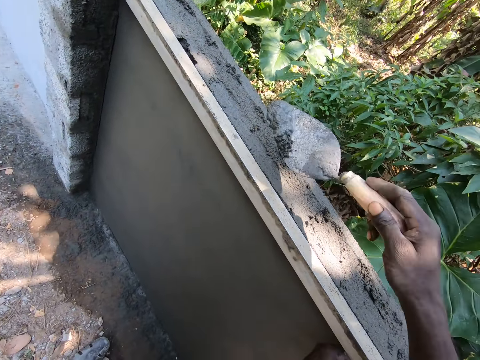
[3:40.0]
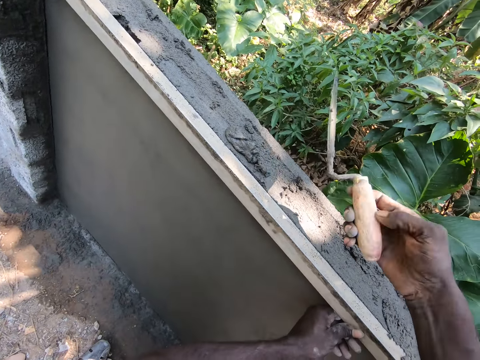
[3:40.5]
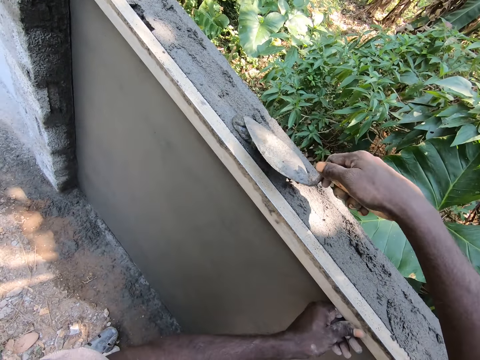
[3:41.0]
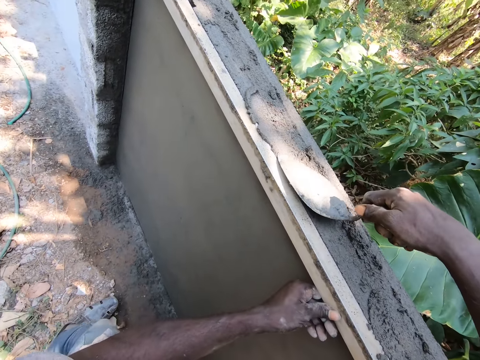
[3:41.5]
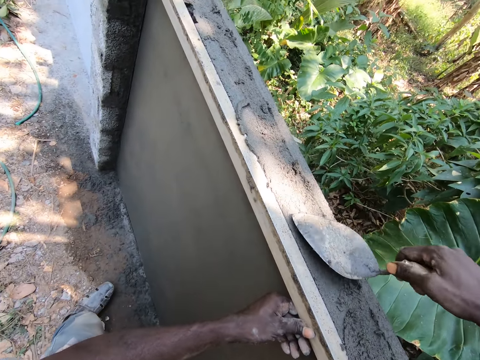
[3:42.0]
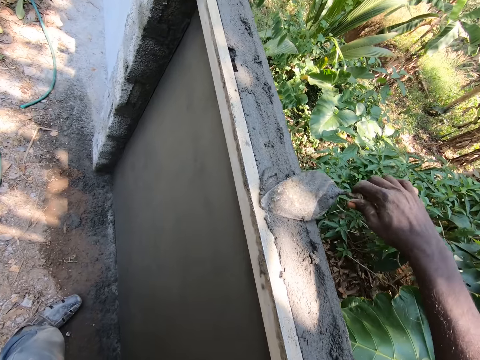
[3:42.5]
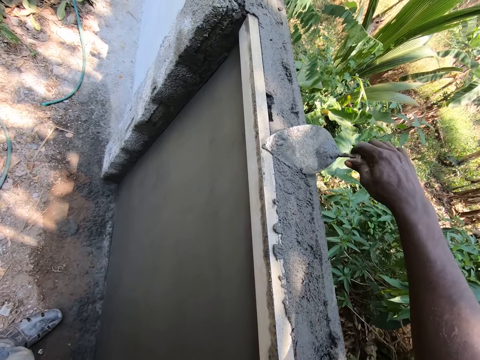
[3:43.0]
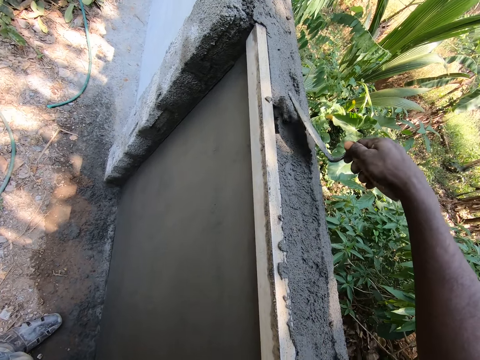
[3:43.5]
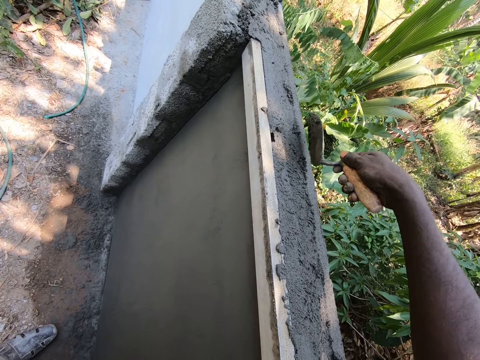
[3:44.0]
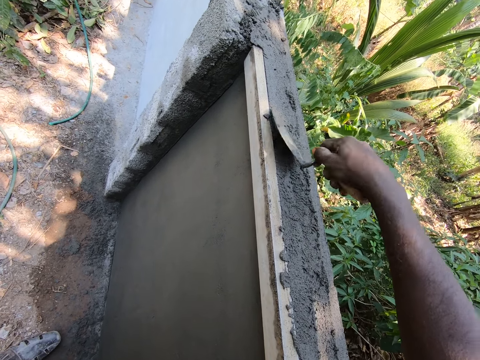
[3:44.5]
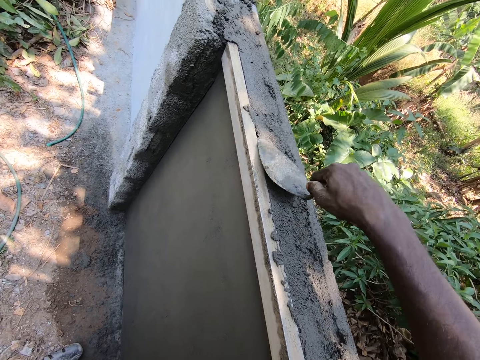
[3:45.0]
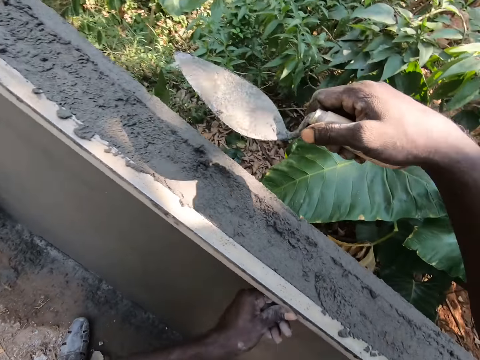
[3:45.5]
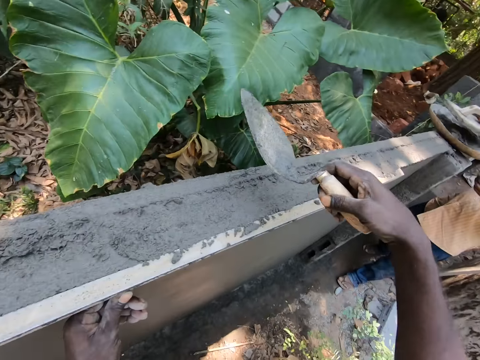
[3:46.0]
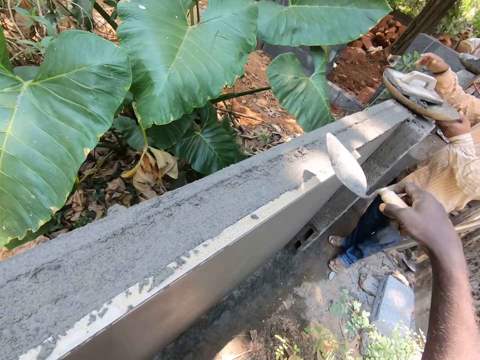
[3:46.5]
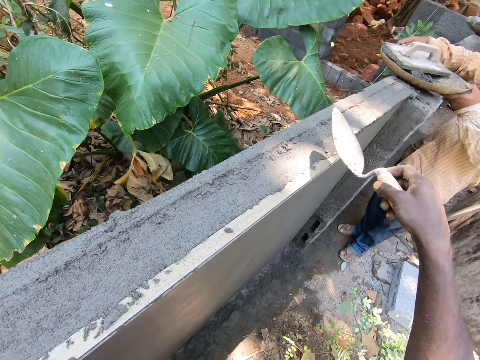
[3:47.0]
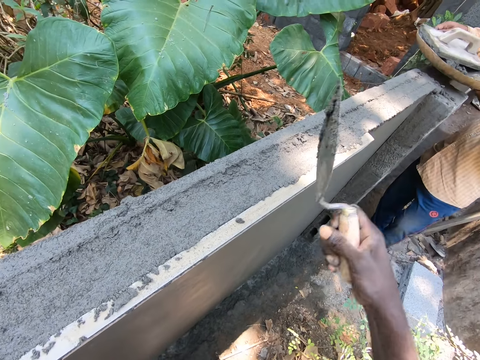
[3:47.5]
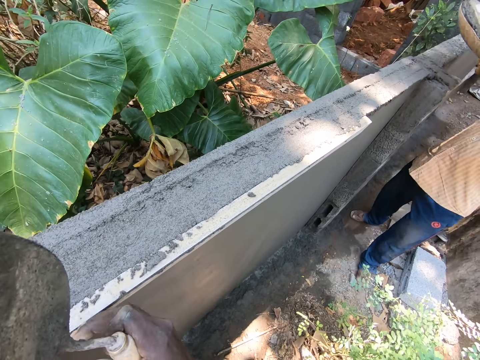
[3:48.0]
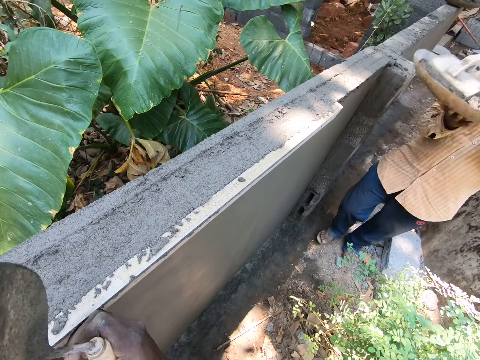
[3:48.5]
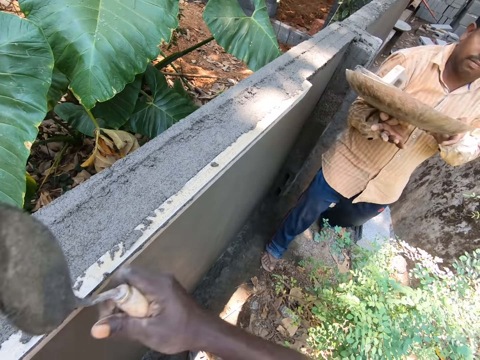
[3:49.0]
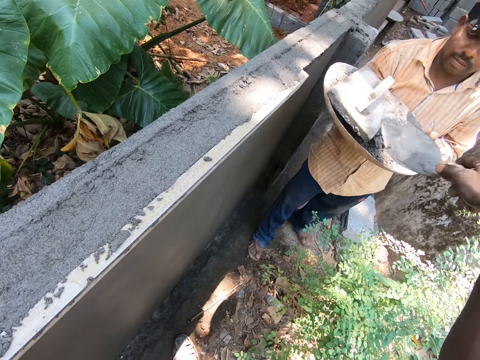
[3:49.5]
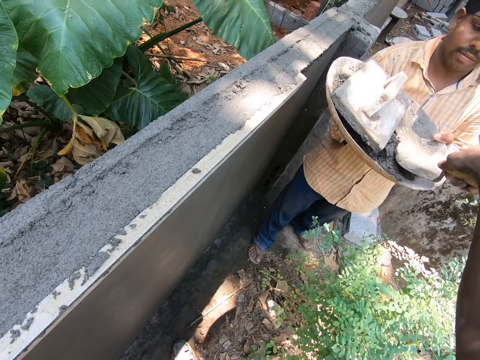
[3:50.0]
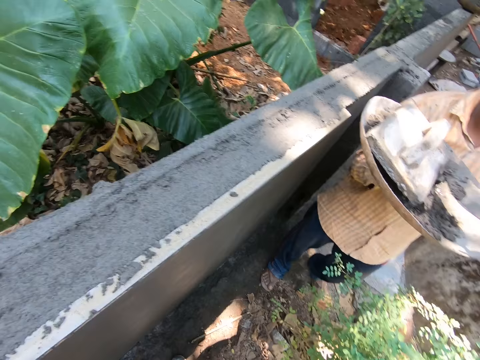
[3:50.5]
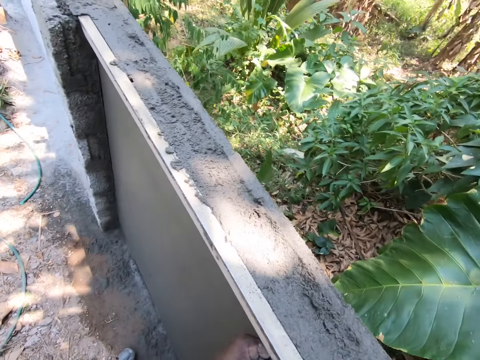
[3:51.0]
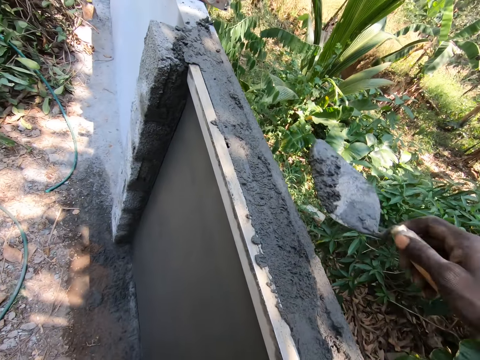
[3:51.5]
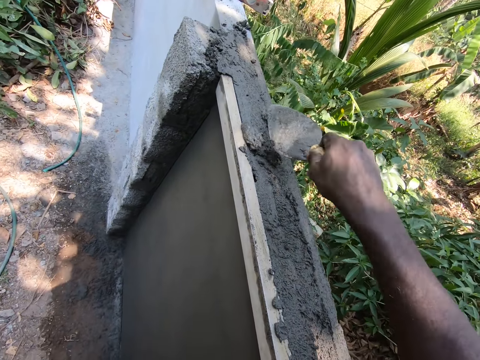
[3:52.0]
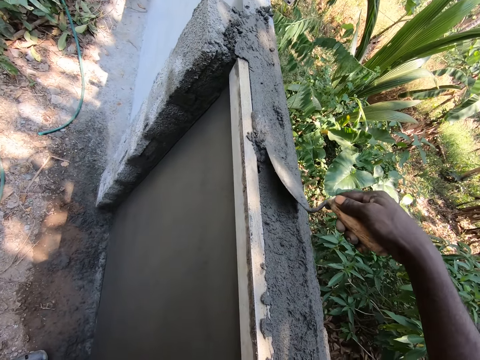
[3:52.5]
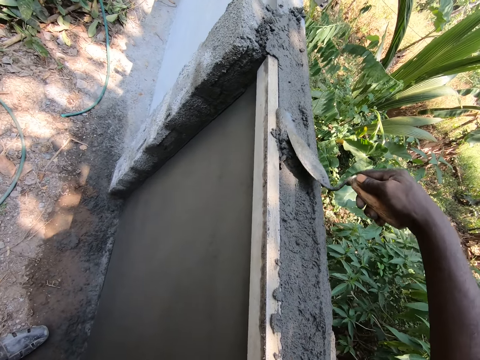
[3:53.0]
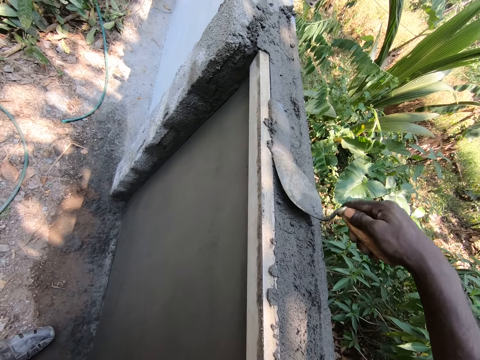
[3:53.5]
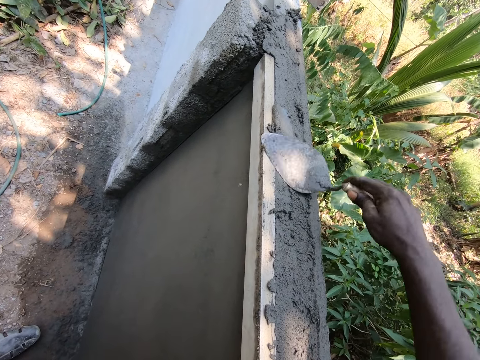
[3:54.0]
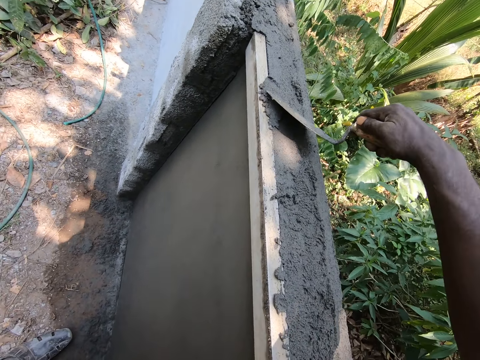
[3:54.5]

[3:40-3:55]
The camera wearer places the mortar or cement on the wall. They plaster the wall with the trowel. They look around the wall. A man lifts a tray or cement basin with mortar. The man holds the cement basin. The camera wearer picks the mortar from the tray with the trowel. They place the mortar on the wall. They plaster the wall with the trowel.

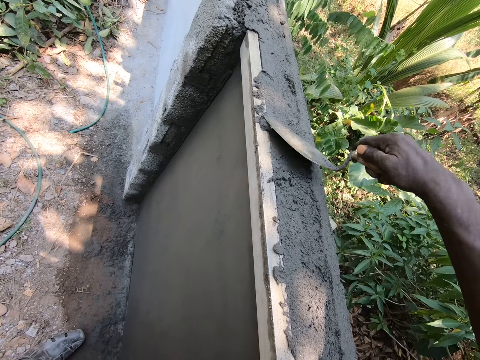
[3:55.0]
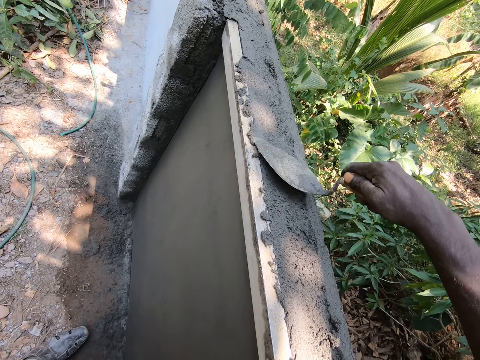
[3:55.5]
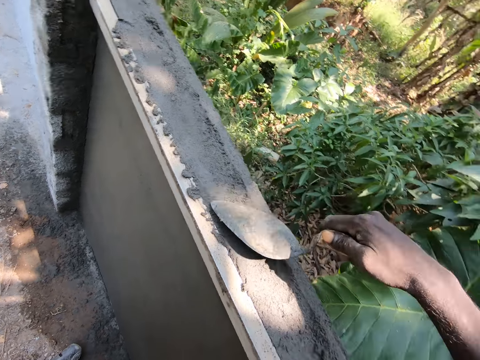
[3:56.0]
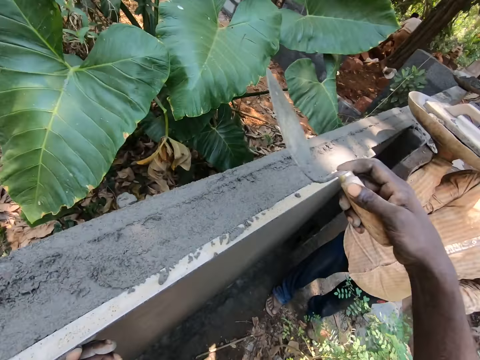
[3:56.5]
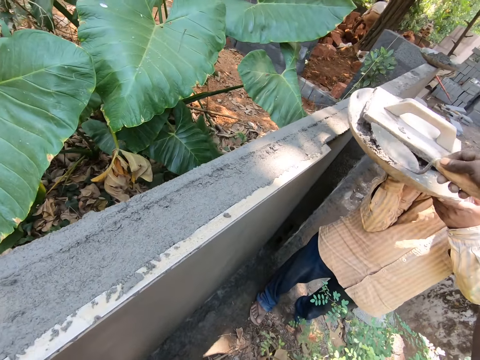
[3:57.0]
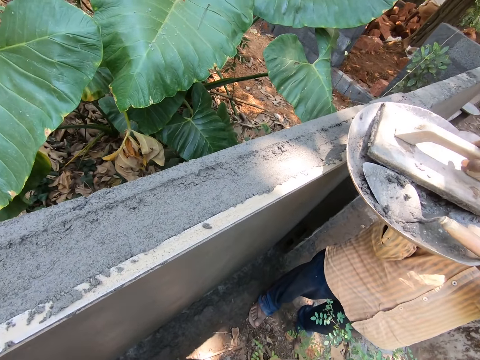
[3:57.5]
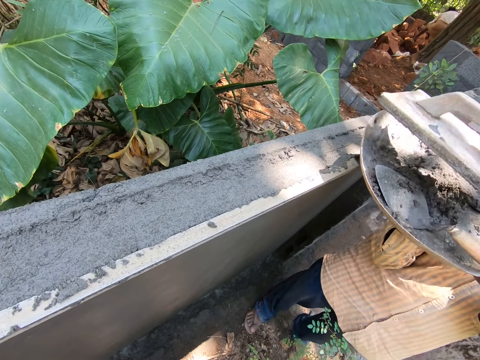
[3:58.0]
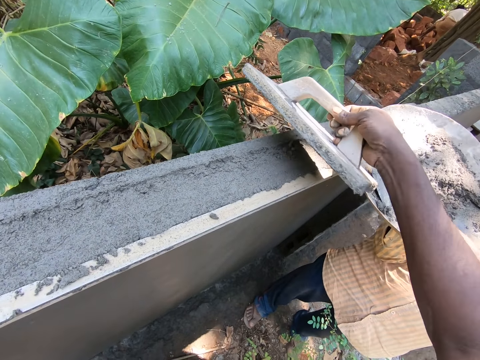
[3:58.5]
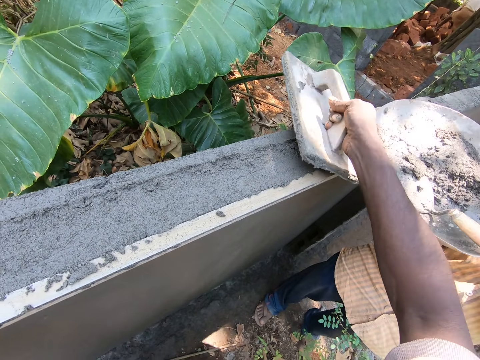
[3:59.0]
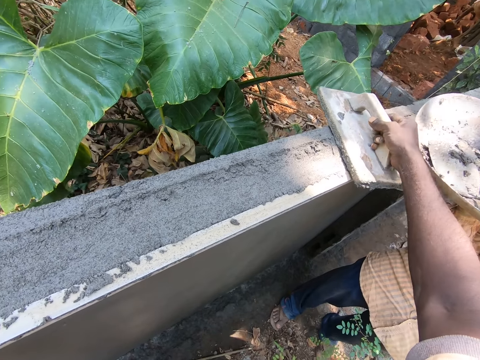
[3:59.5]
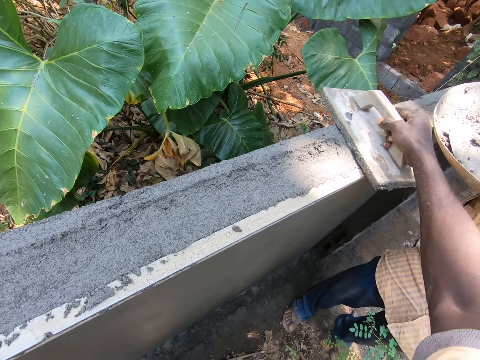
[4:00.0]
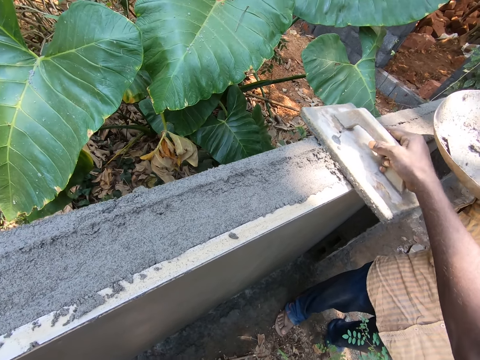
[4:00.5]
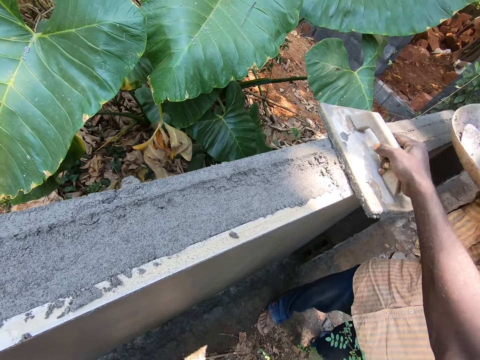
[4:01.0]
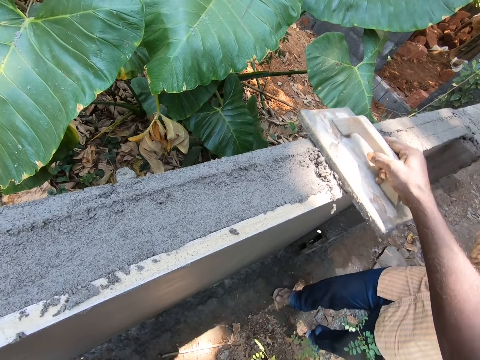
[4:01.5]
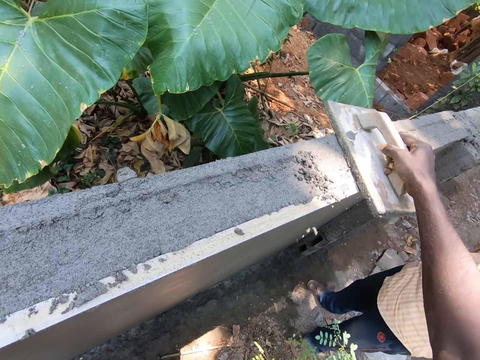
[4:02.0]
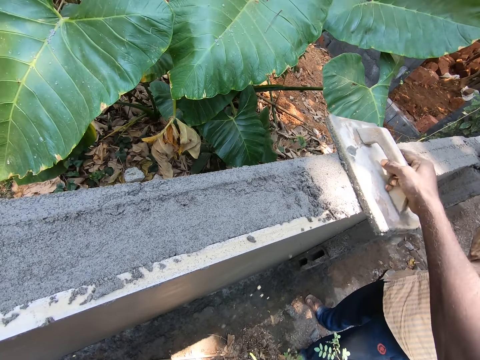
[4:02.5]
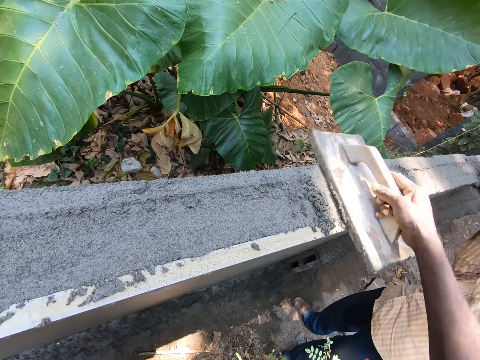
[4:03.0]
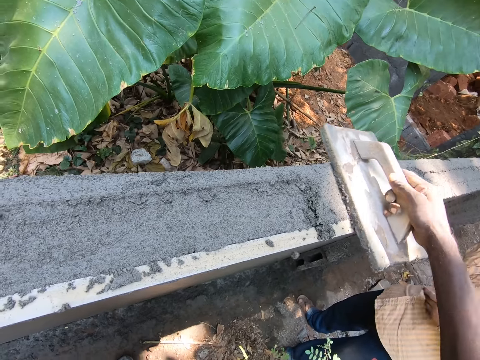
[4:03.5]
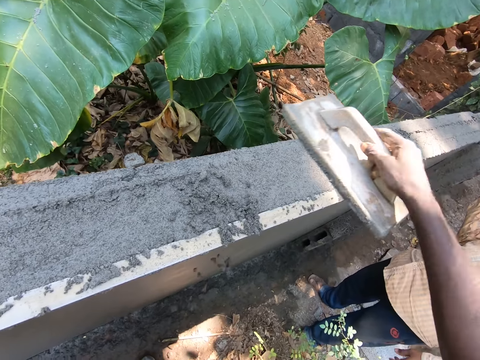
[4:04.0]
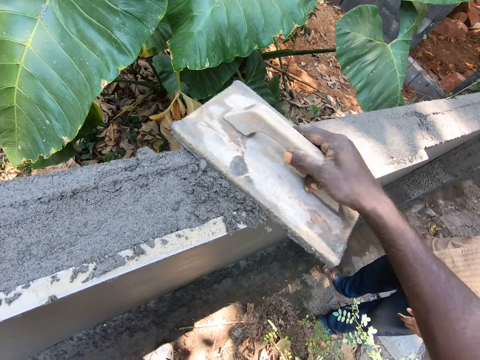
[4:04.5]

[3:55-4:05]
The camera wearer places the trowel in the tray. They pick a wooden float from the tray. They align the cement on the wall. They plaster the wall with the wooden float.

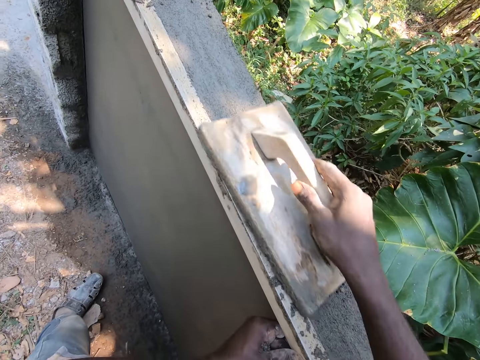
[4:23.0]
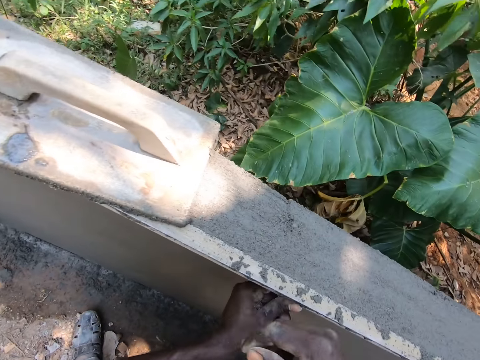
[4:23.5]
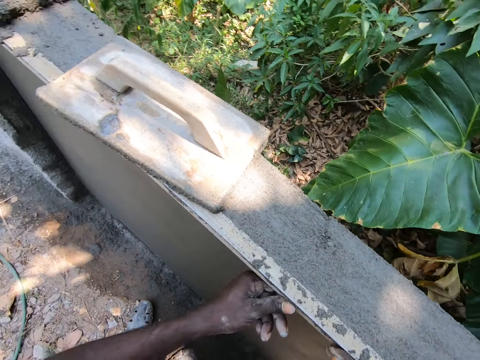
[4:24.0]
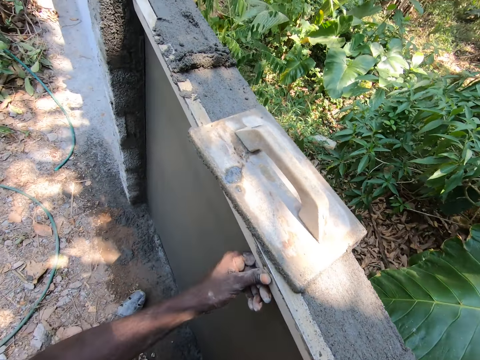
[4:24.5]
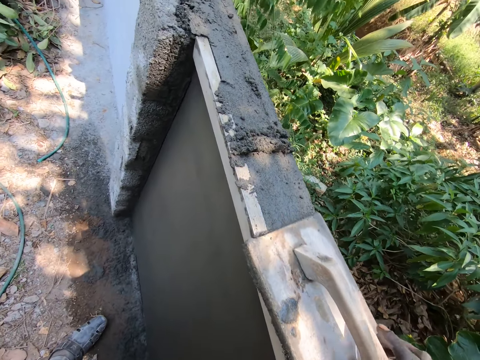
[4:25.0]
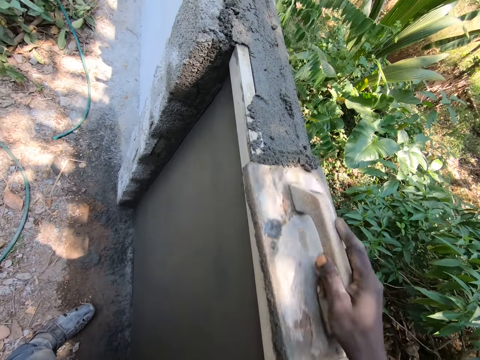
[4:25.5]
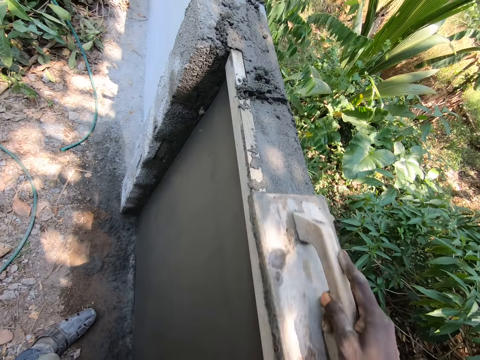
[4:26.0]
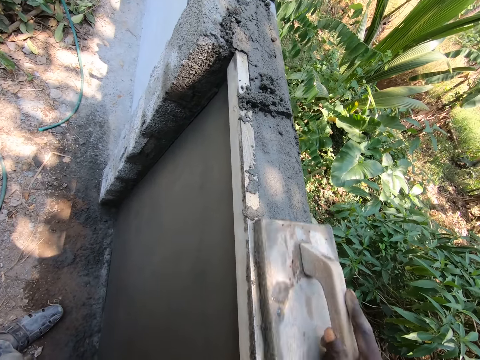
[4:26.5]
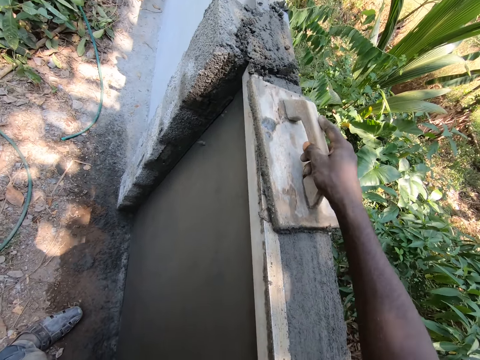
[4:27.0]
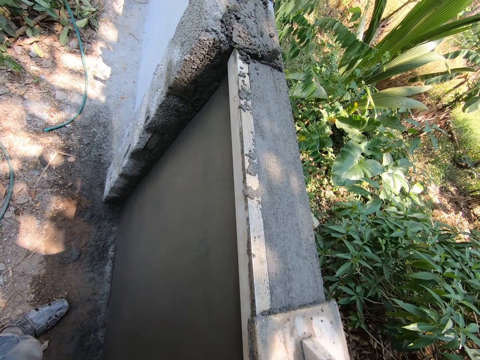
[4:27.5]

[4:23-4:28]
The camera wearer holds the metal bar or wood. They align the cement on the wall. They plaster the wall with the wooden float.
